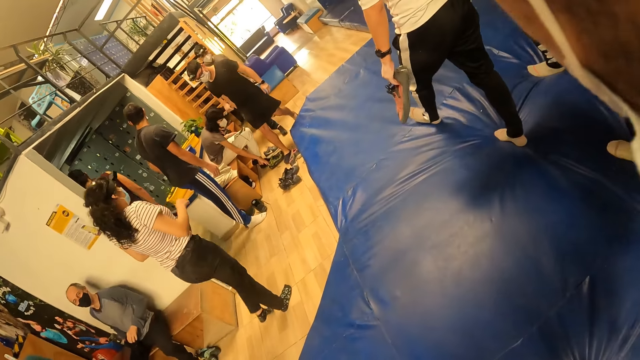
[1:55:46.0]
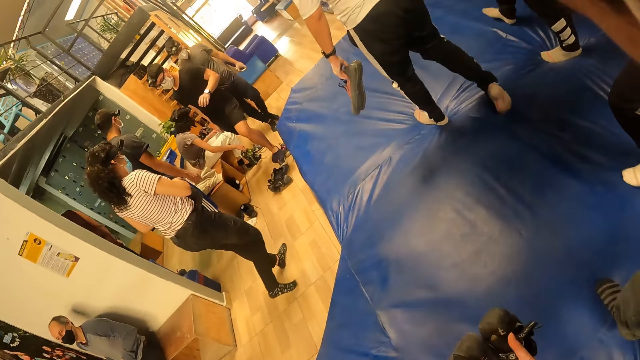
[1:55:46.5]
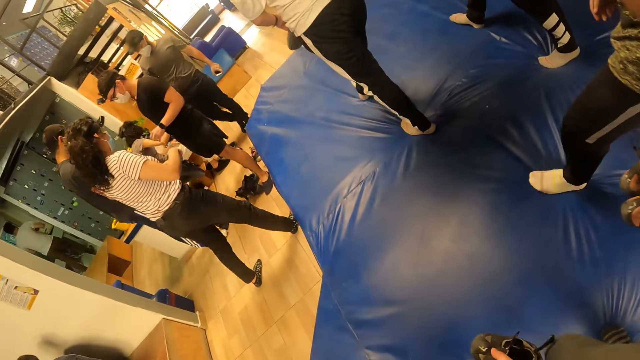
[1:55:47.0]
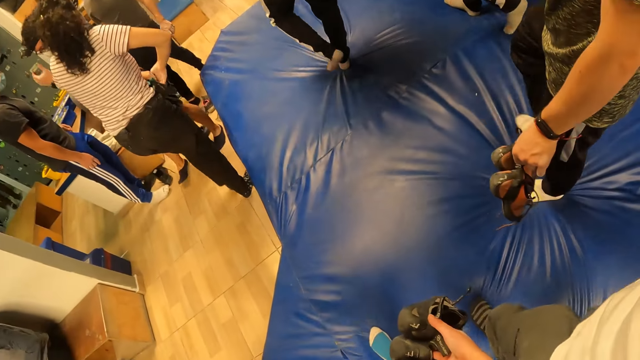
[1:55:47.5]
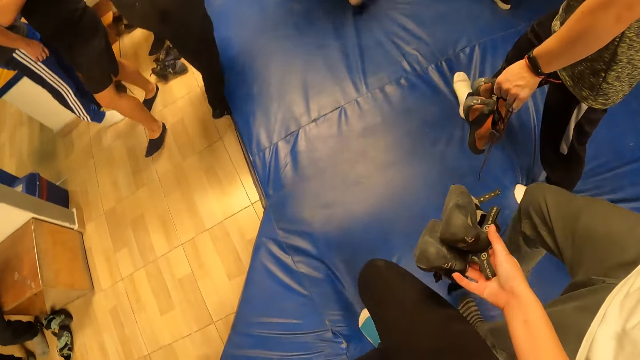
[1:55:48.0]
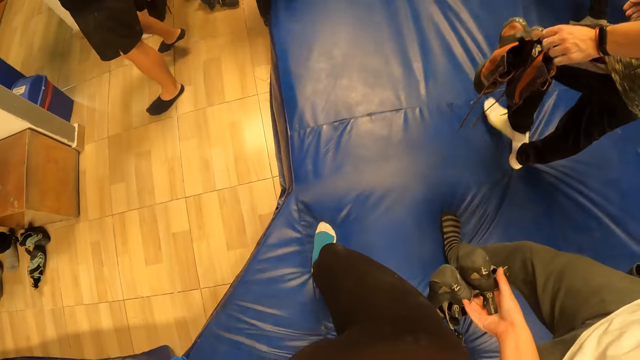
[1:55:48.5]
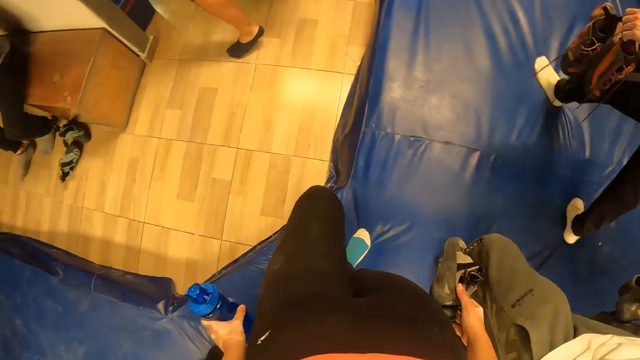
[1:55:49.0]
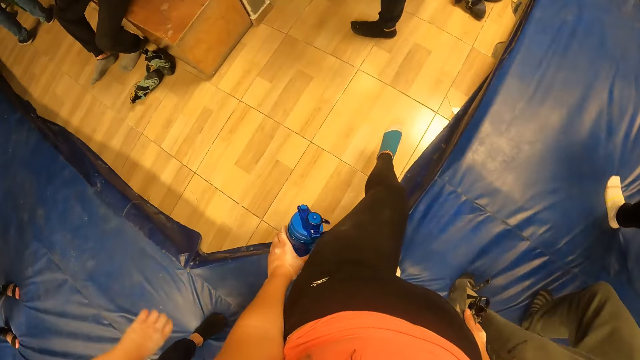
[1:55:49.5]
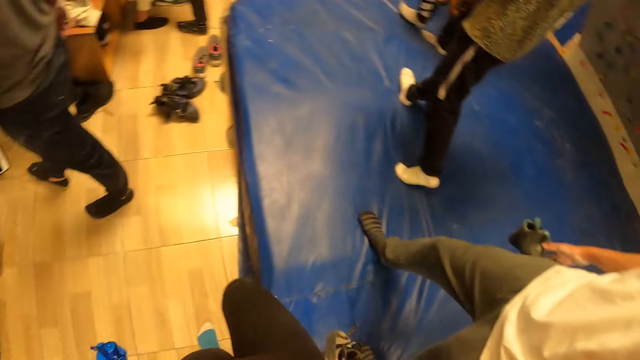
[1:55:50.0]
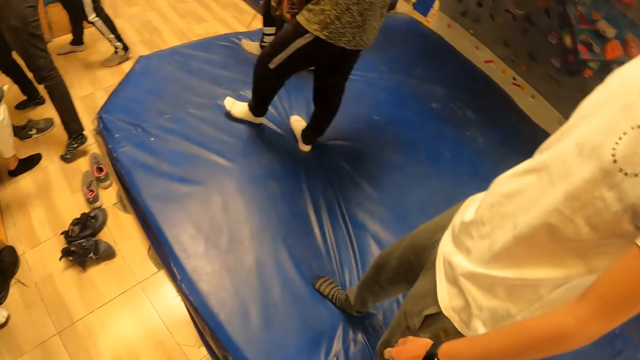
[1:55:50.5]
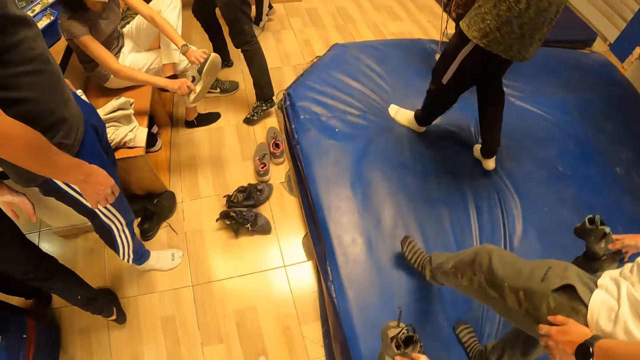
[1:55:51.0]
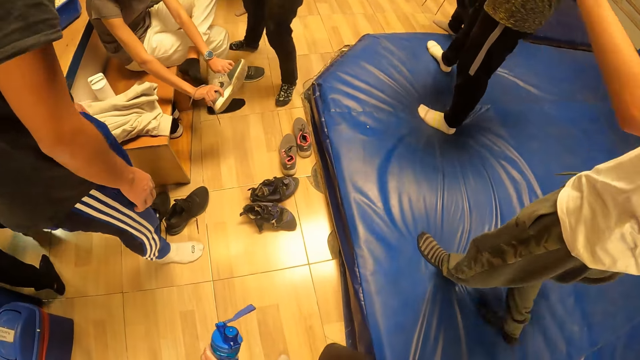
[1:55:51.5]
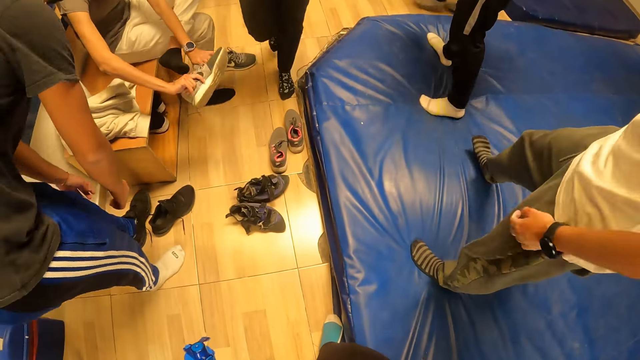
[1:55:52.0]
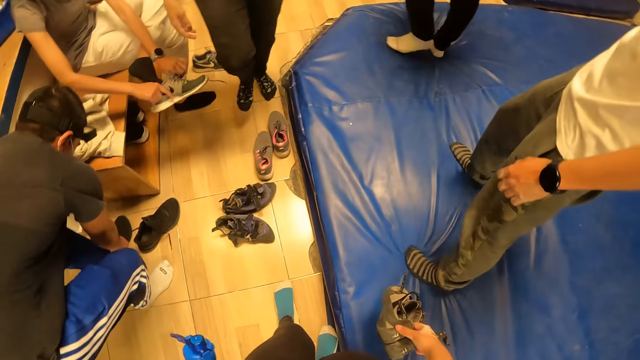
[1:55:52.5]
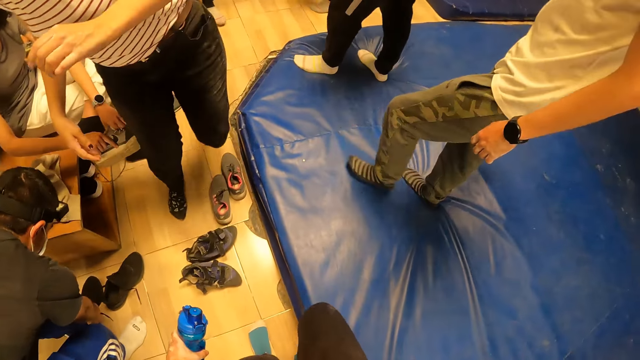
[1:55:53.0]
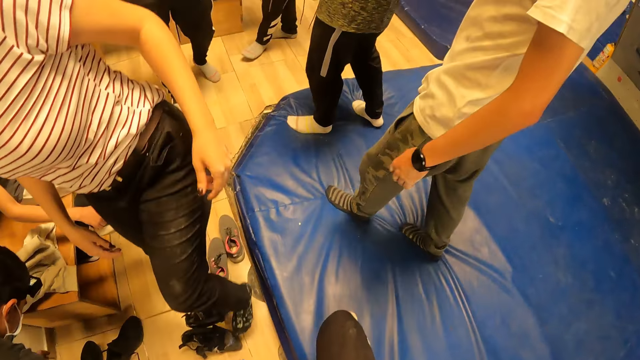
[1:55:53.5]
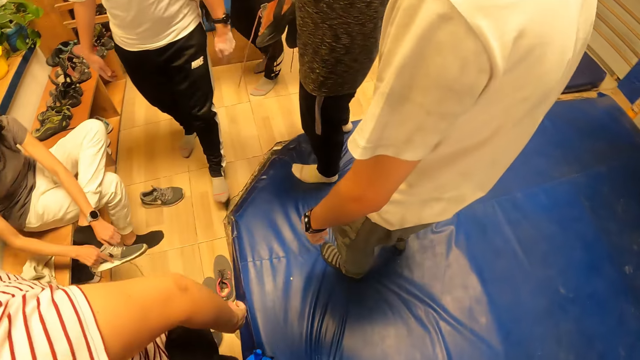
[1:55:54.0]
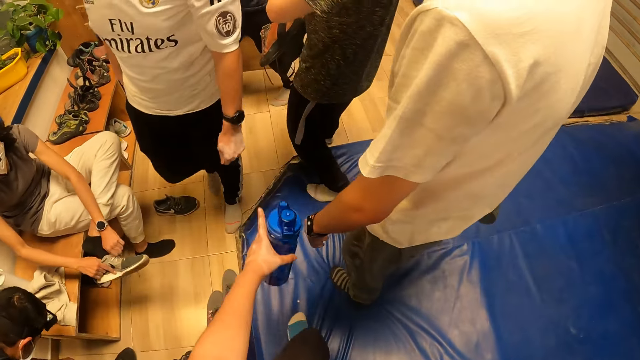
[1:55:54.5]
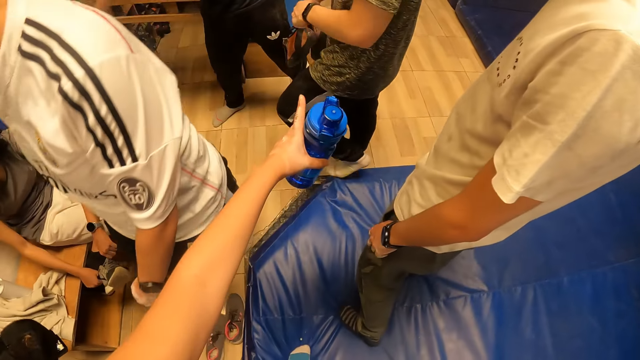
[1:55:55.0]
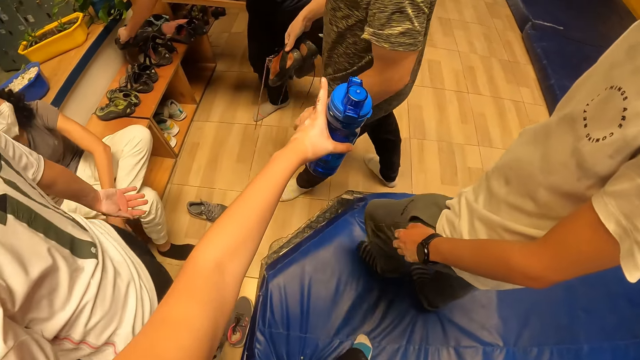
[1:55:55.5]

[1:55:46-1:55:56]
The camera wearer looks around. The woman wears a sneaker on her right foot with both hands. The camera wearer steps forward. They point with the finger.

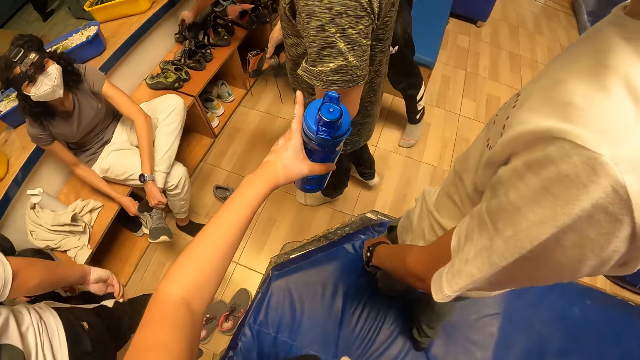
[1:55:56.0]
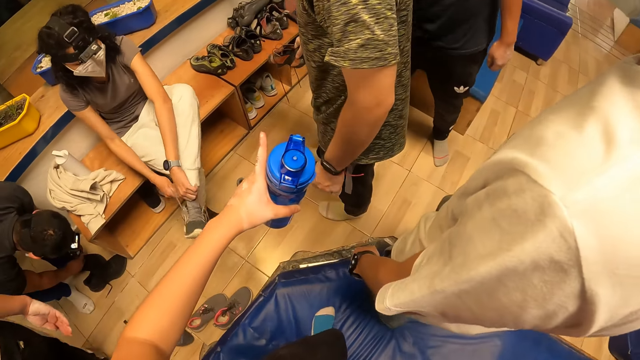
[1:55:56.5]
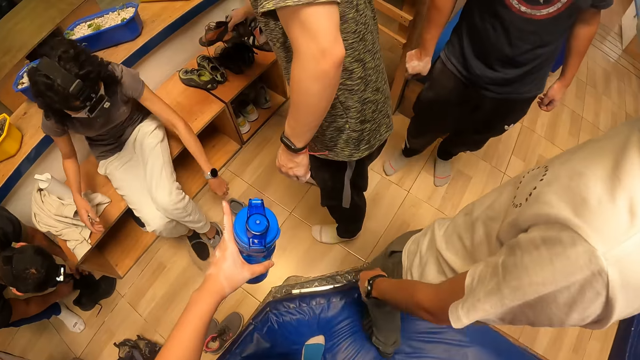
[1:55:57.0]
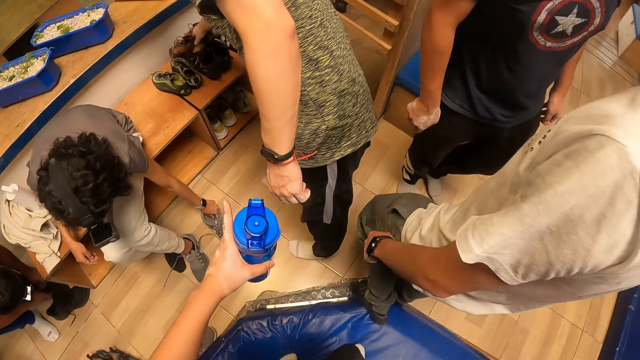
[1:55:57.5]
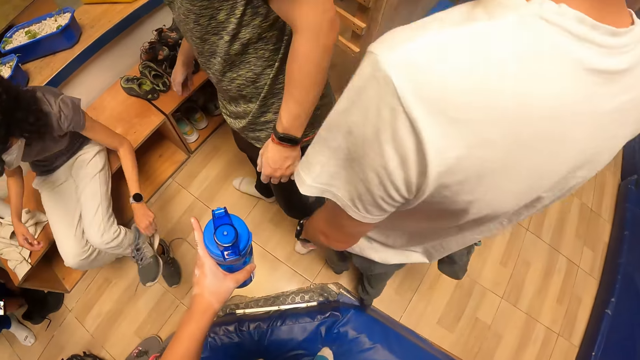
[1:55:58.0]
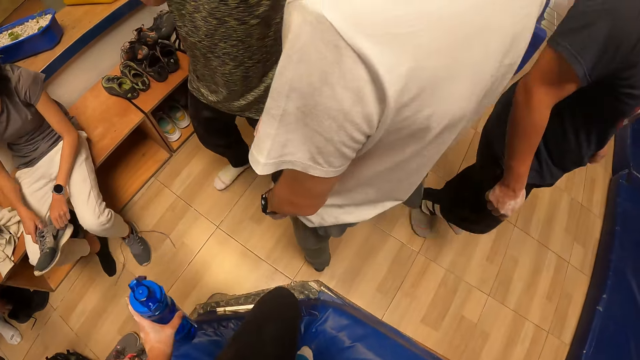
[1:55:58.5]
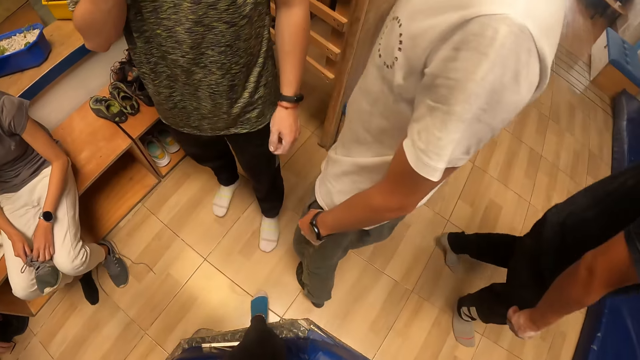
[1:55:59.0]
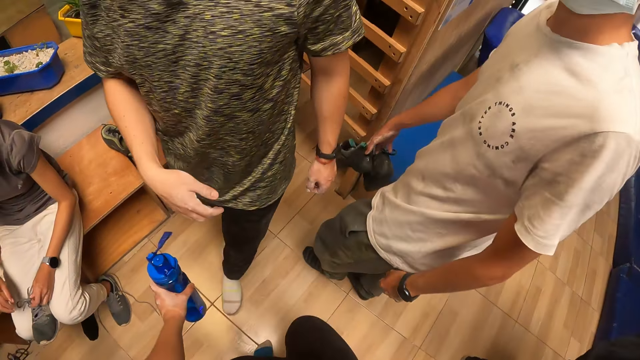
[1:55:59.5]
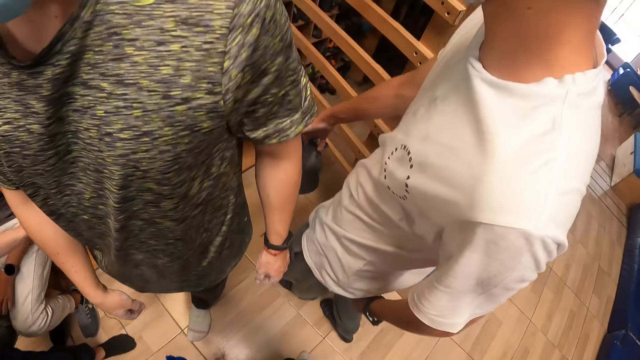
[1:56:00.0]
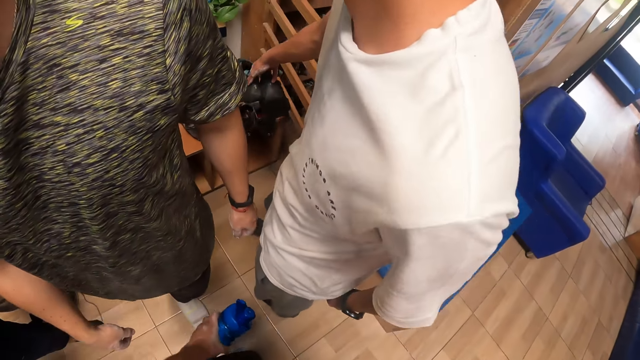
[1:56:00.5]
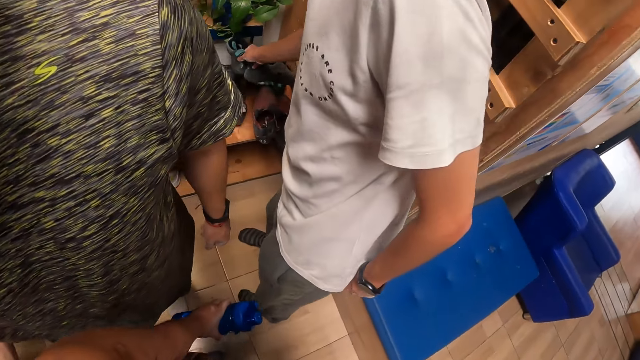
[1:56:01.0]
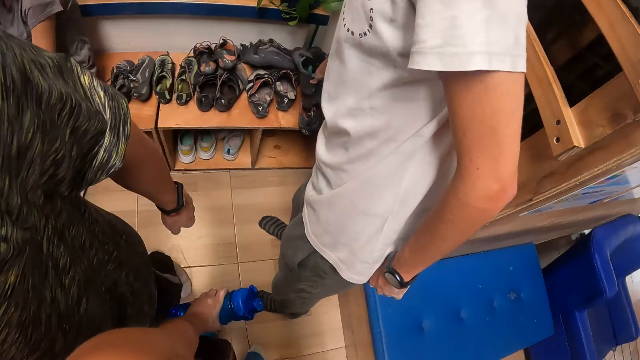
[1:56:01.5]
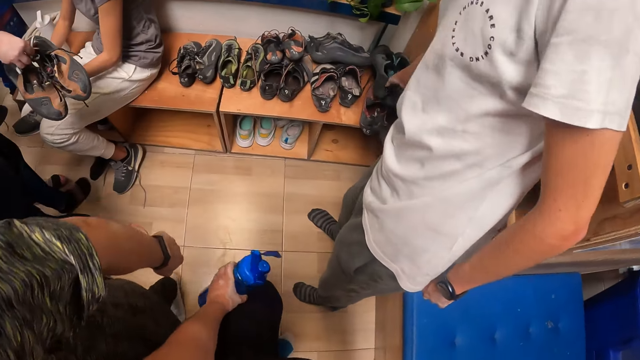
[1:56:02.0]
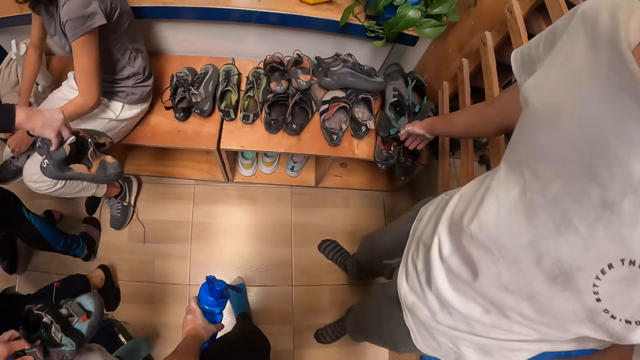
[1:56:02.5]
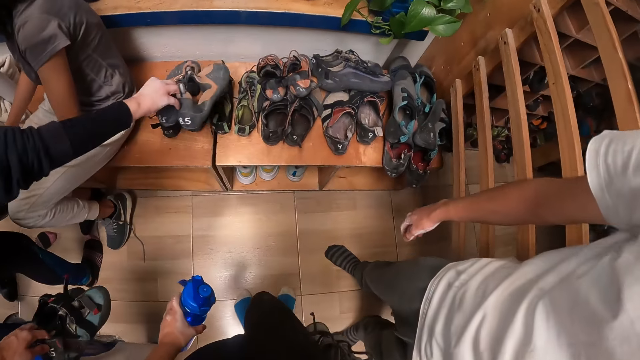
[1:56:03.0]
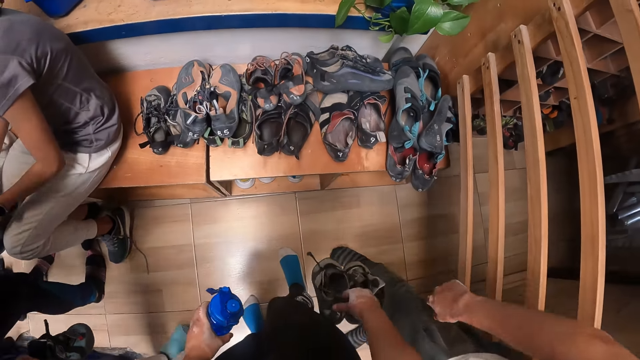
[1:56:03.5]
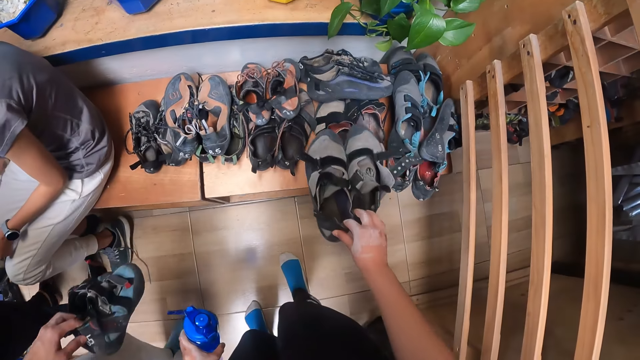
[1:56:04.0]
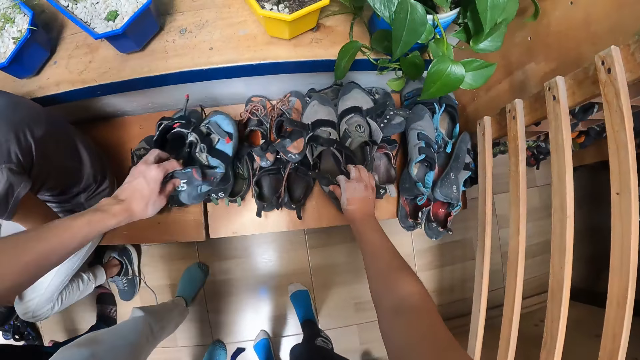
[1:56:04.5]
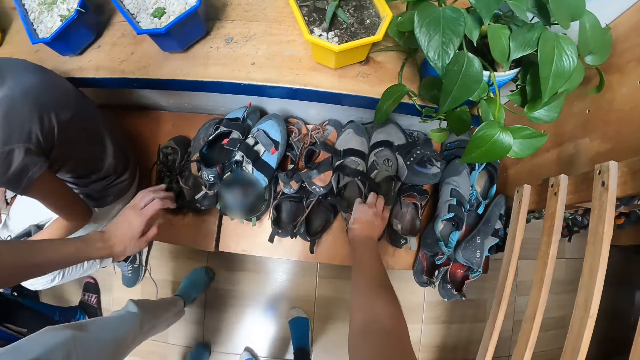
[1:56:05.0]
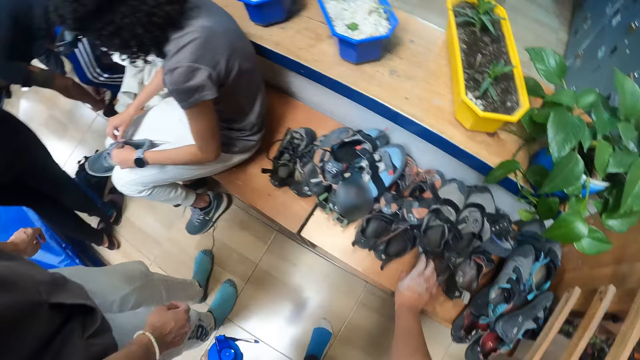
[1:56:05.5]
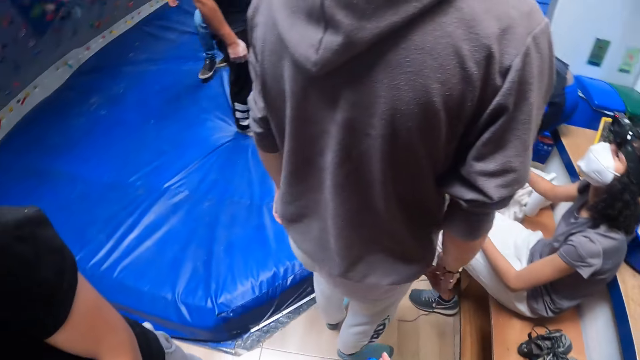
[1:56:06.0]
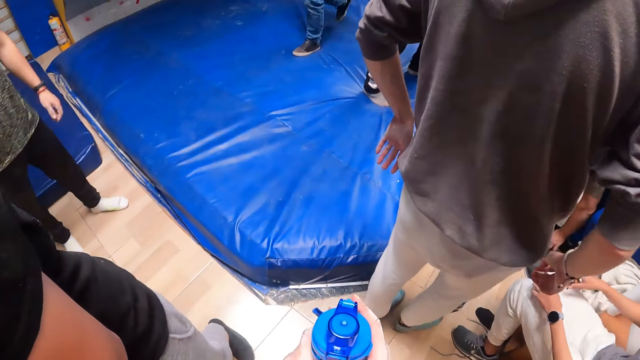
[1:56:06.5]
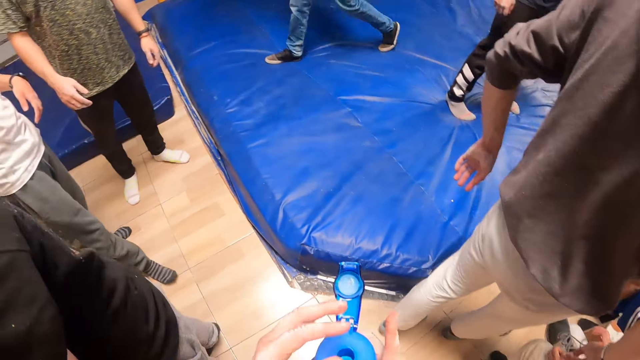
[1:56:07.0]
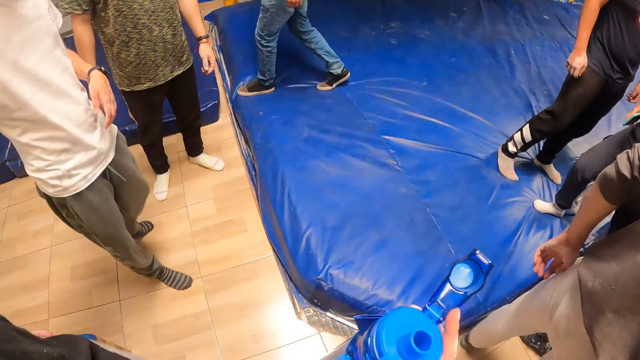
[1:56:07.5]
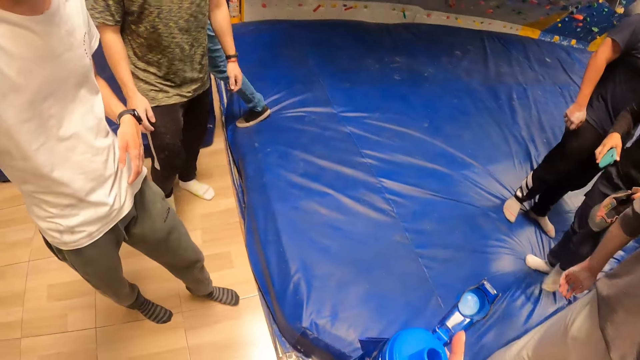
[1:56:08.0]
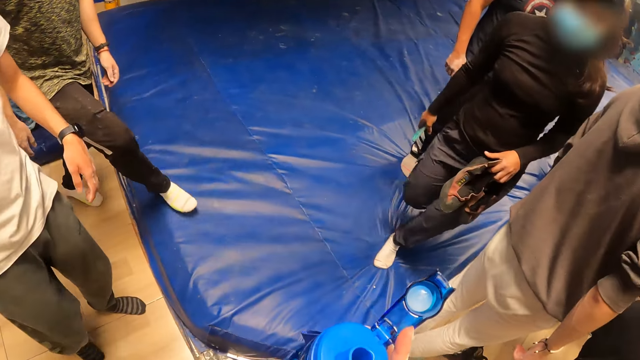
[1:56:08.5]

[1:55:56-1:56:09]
A lady puts on the shoe. A man puts a pair of sneakers on a shelf. The camera wearer steps forward. The woman takes a sneaker from the floor with her left hand and holds the sneaker with both hands. Another man puts a pair of sneakers on the shelf with his right hand. Another man puts a pair of sneakers on the shelf with his right hand. Another man puts a pair of sneakers on the shelf with his left hand. The camera wearer puts the sneakers on a pile of footwear on the shelf with her right hand. She looks around. She steps forward. She opens the lid of the water bottle with her right hand.
